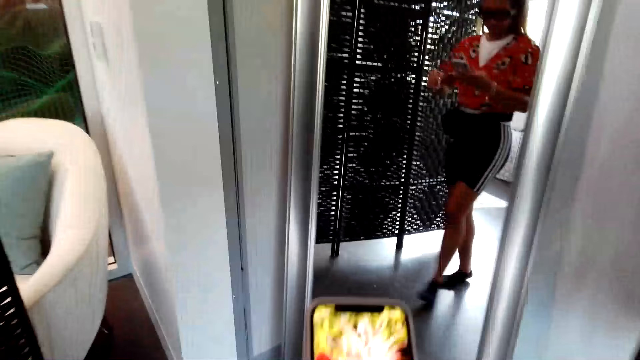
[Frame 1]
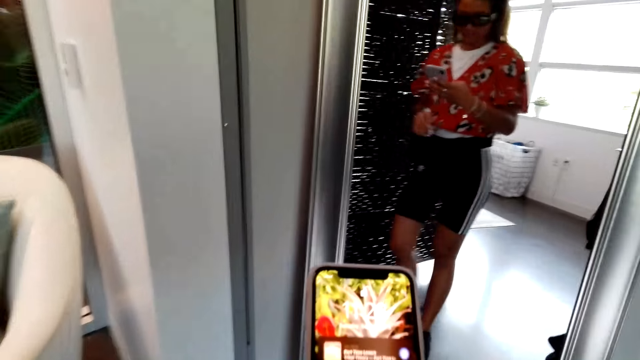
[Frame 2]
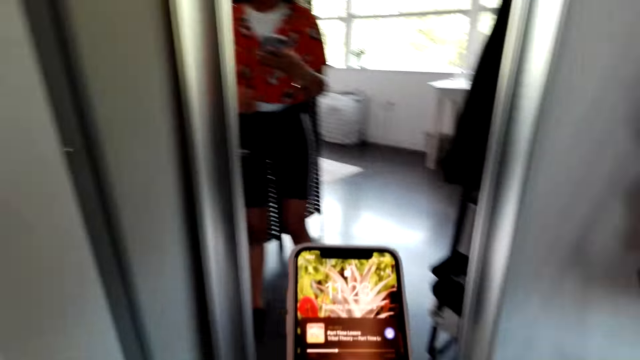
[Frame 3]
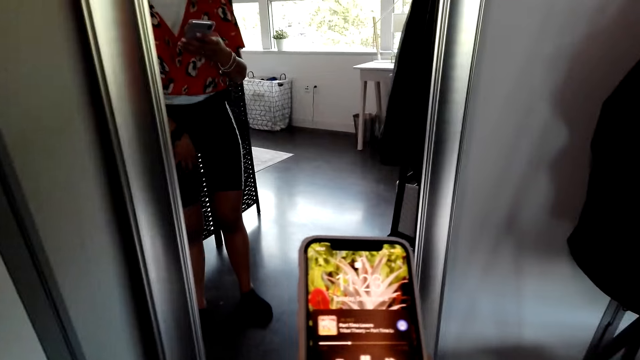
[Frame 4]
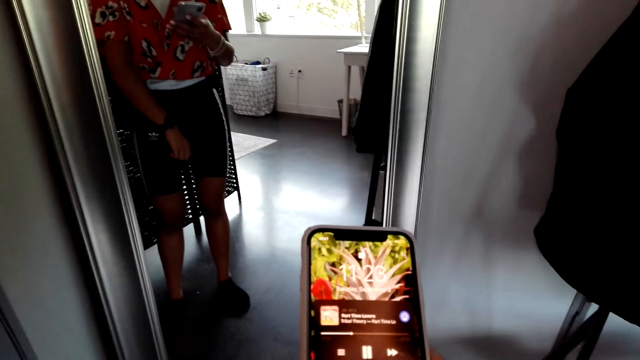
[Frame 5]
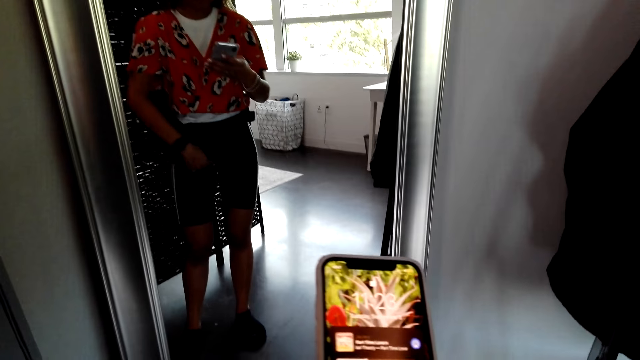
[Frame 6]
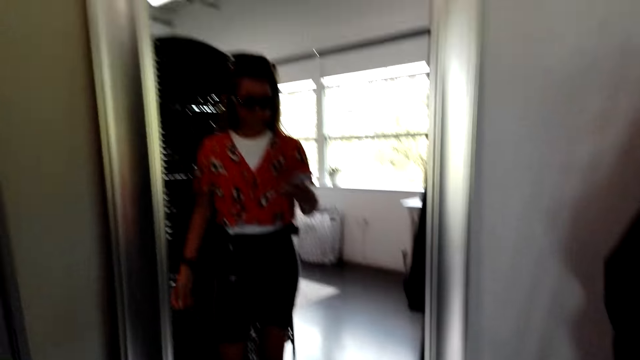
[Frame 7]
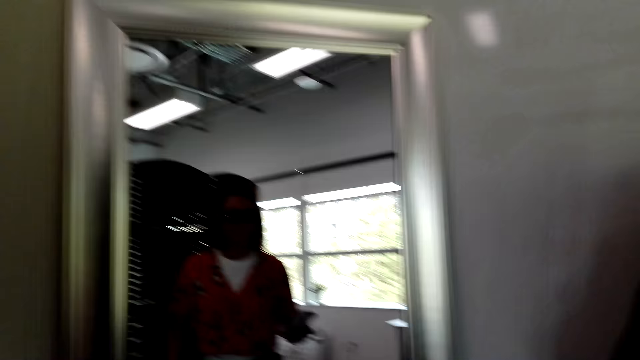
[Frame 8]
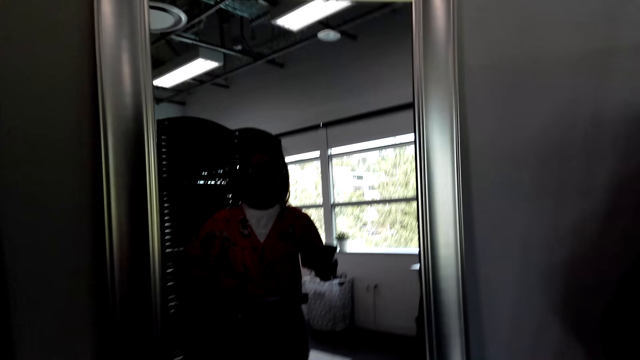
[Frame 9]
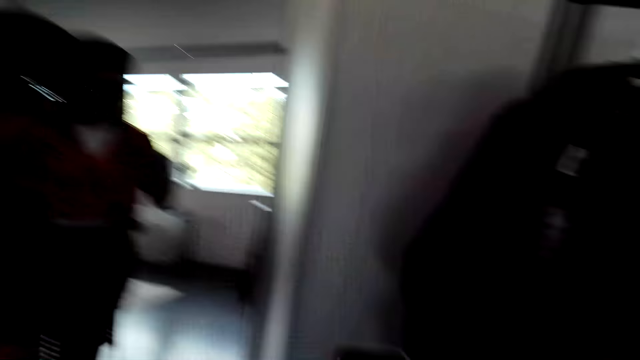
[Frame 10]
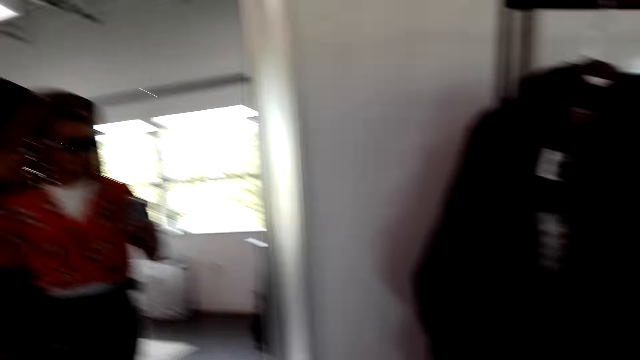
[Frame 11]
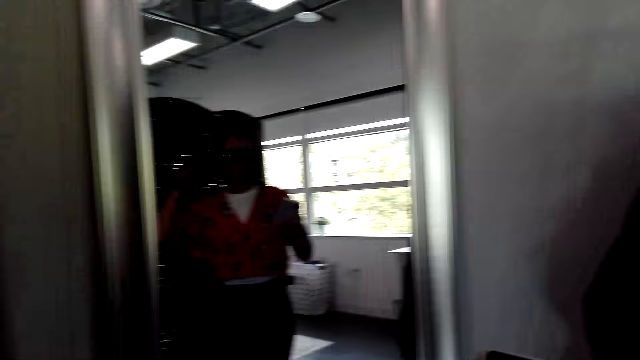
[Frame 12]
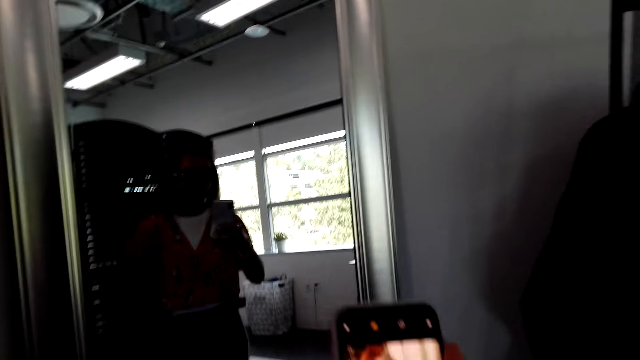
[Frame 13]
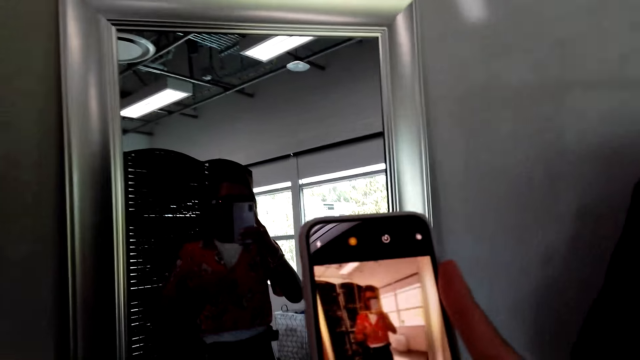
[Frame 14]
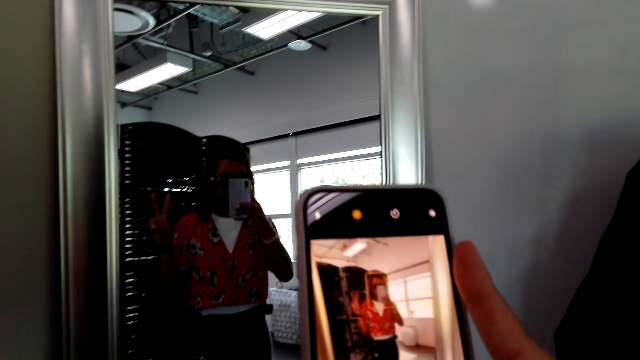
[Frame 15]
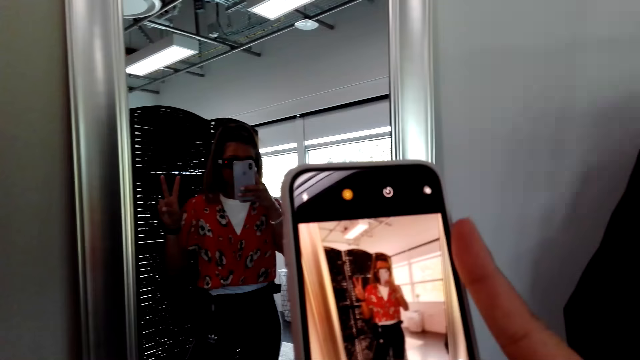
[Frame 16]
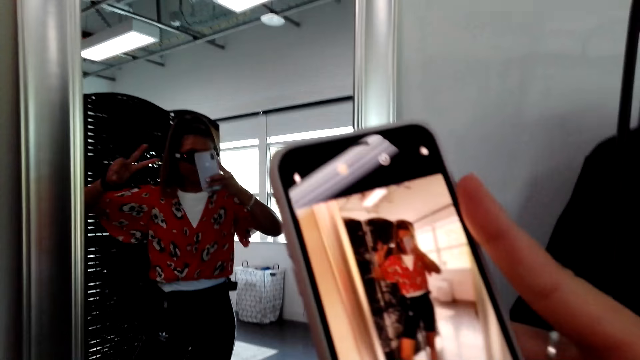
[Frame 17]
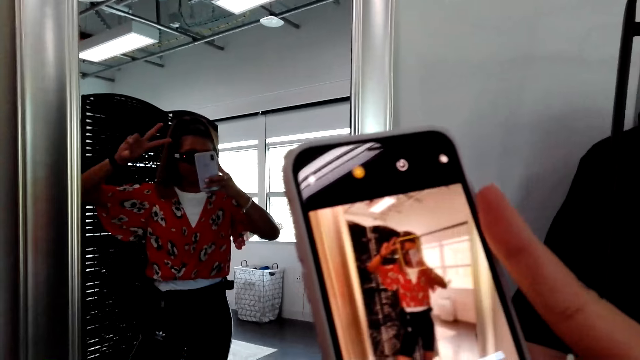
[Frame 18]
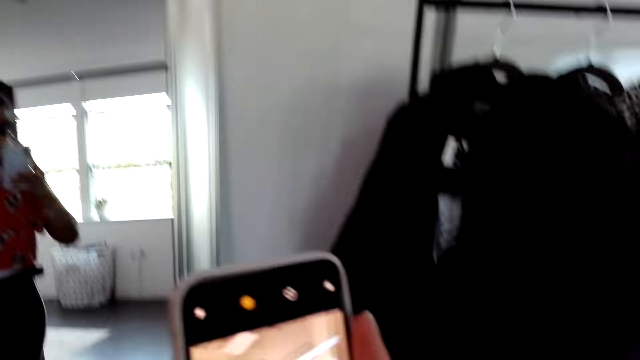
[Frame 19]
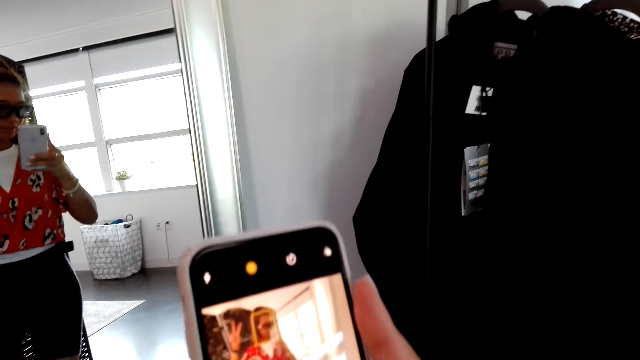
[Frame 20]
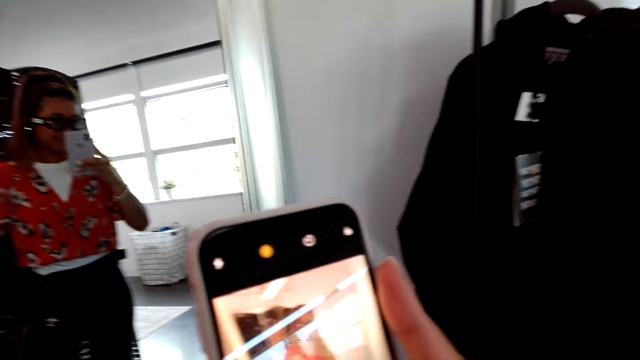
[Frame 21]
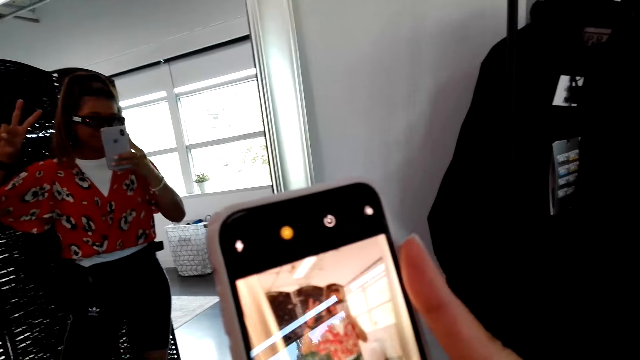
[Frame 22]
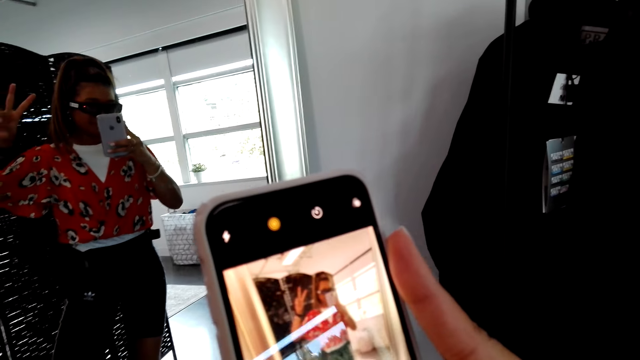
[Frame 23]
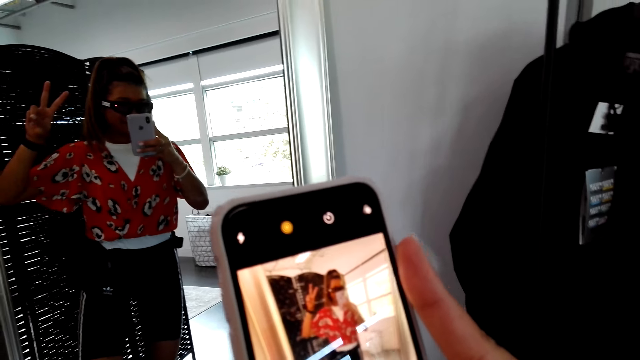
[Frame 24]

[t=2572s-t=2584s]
The camera wearer looks at the mirror. They operate their phone. They take a photo of themselves with their phone.

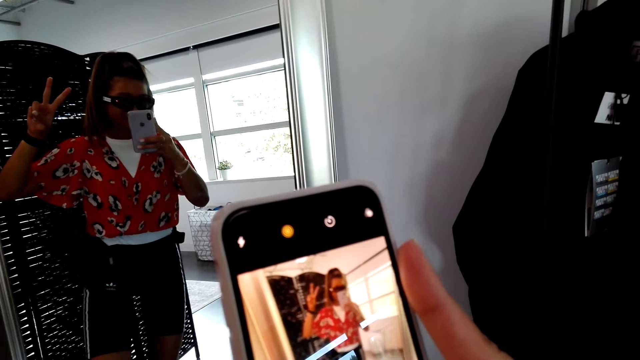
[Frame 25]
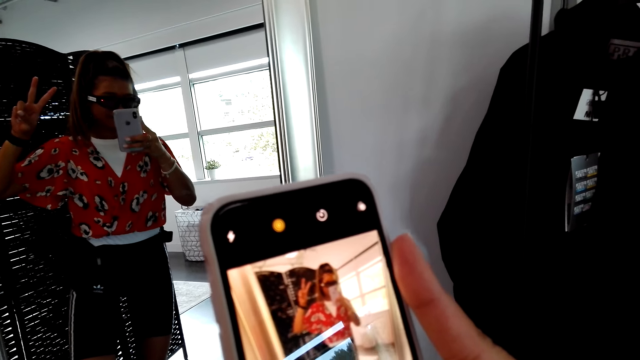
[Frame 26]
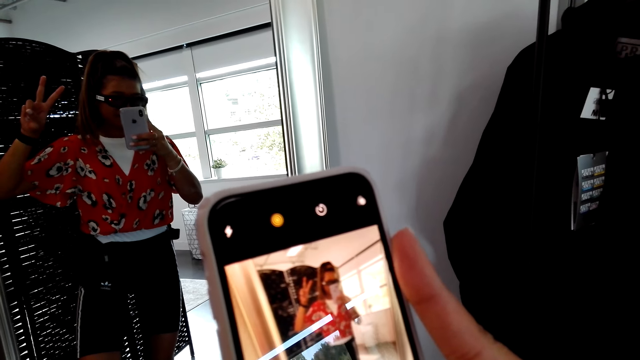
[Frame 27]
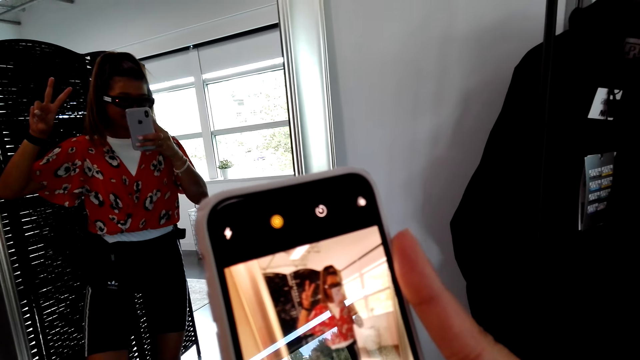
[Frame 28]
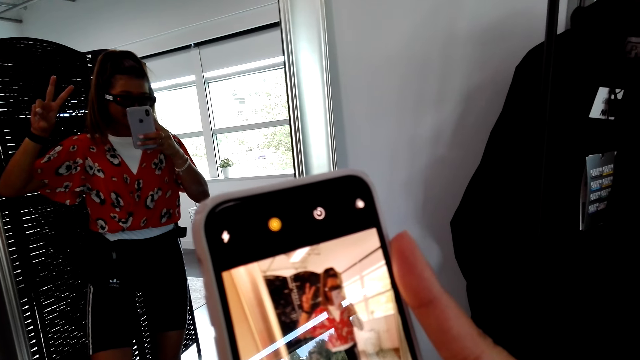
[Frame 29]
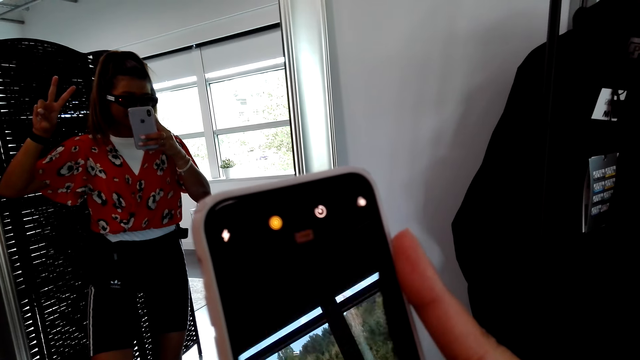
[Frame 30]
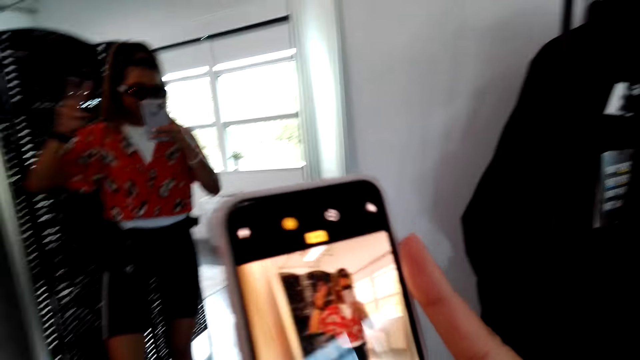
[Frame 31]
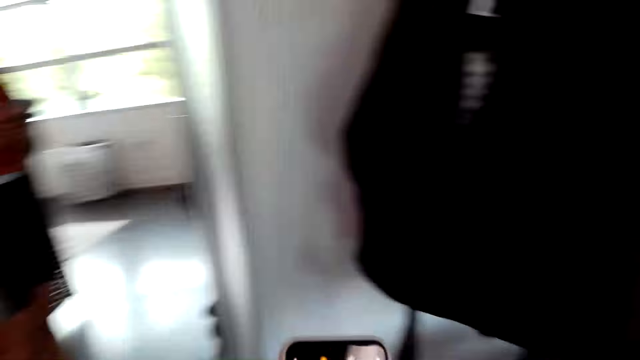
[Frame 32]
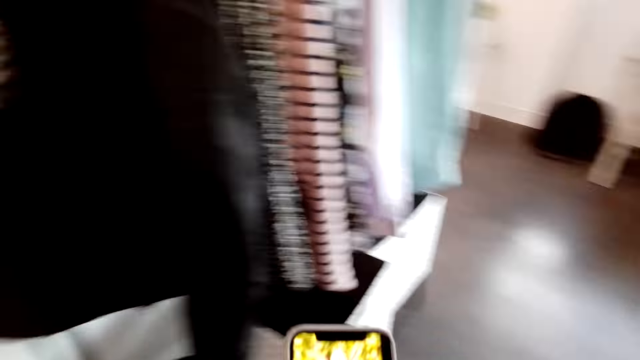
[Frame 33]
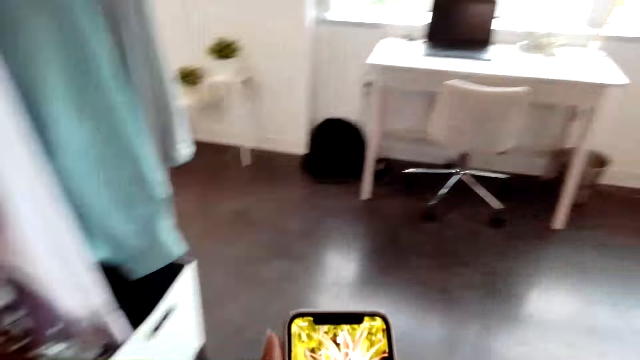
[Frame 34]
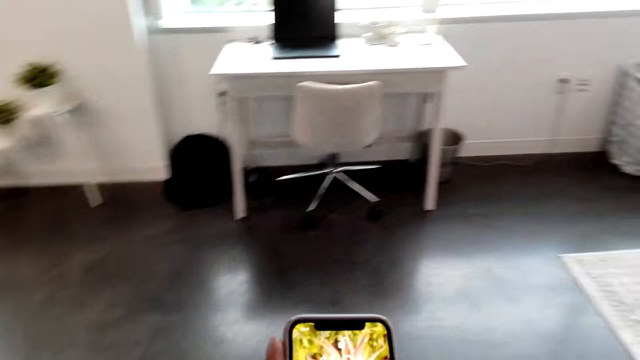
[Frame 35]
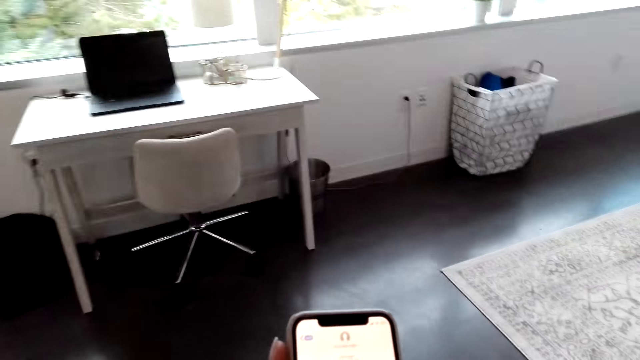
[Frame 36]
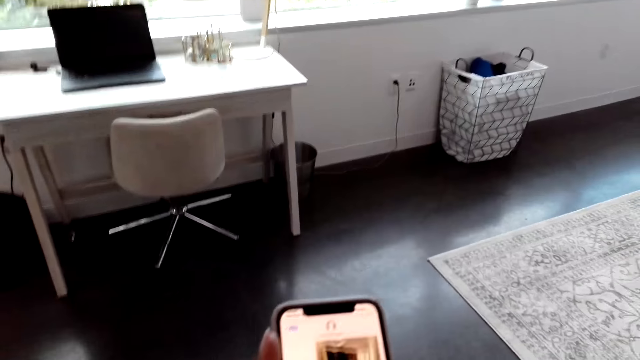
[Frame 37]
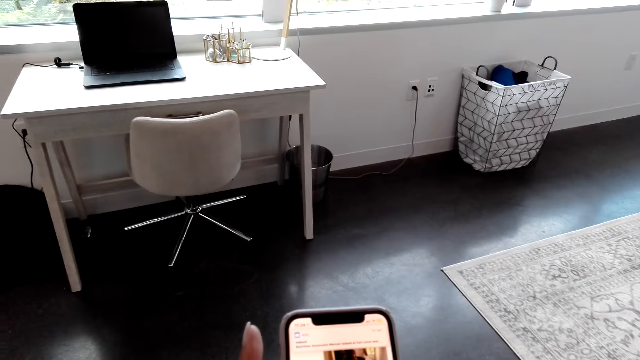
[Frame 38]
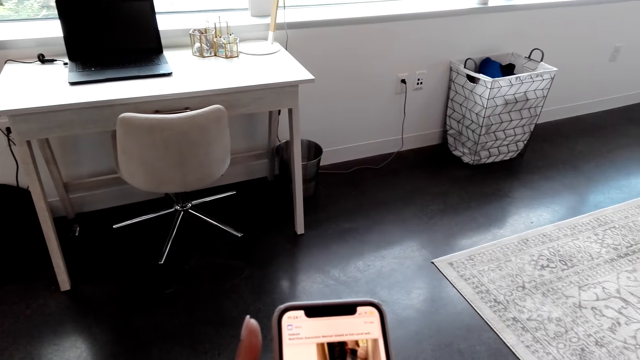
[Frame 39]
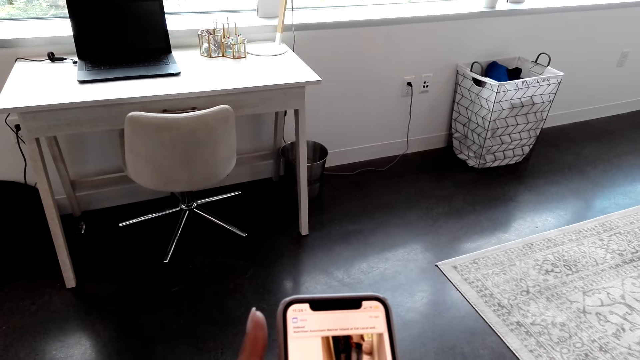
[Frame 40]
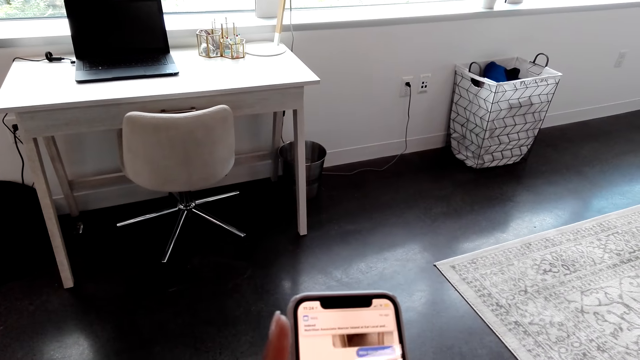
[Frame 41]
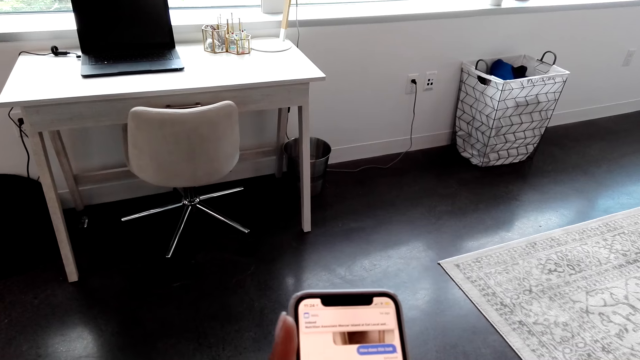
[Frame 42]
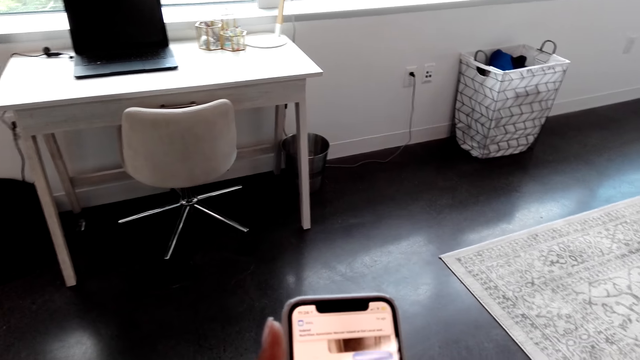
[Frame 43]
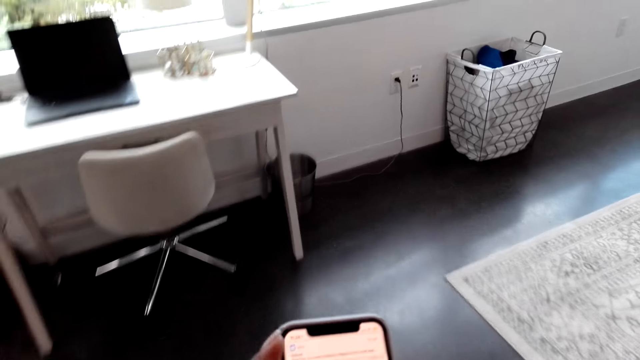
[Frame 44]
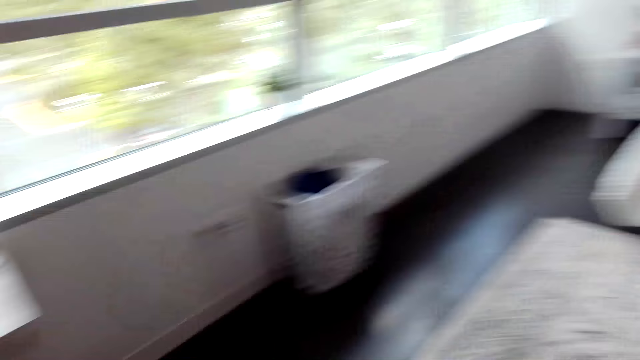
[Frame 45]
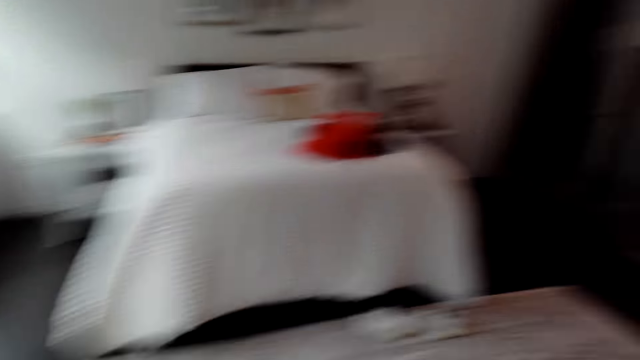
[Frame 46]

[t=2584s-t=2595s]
The camera wearer walks around using her phone. They use her phone.
